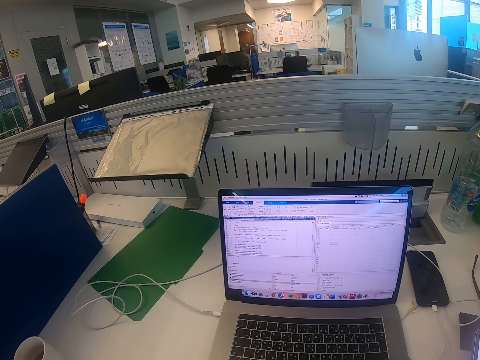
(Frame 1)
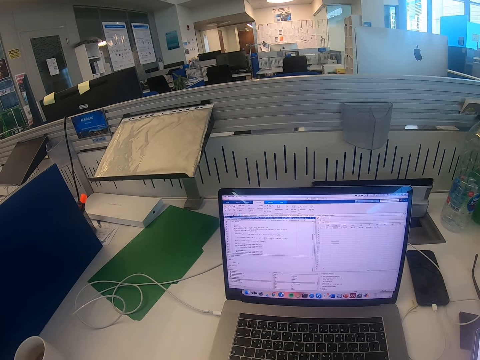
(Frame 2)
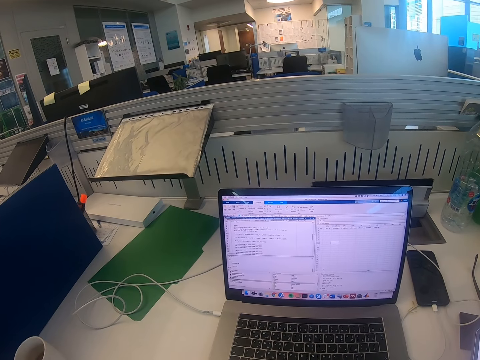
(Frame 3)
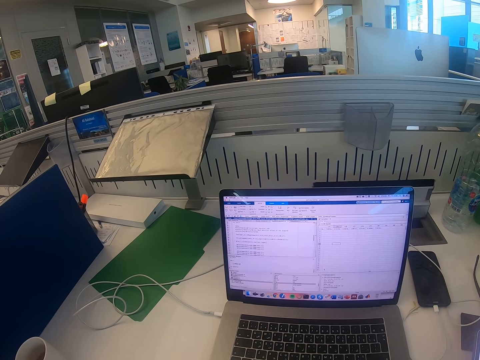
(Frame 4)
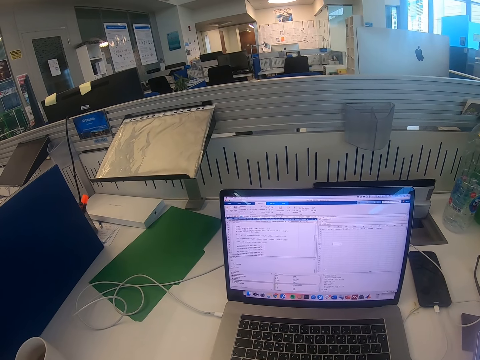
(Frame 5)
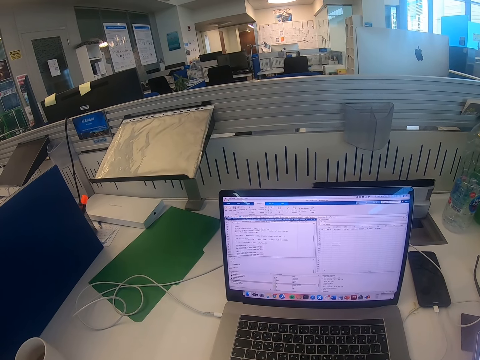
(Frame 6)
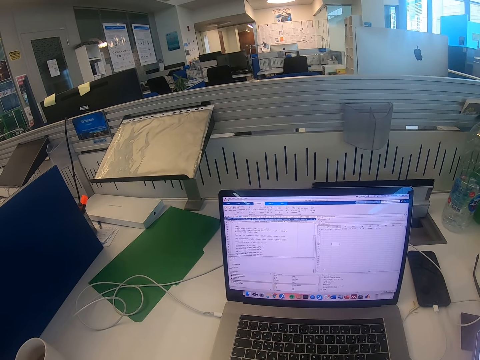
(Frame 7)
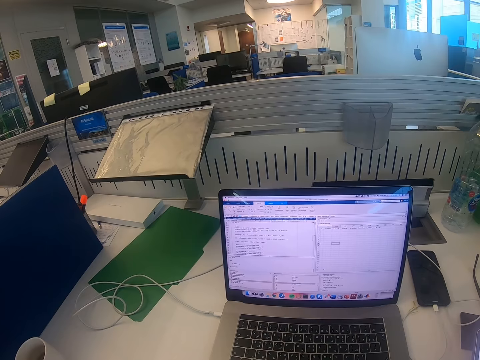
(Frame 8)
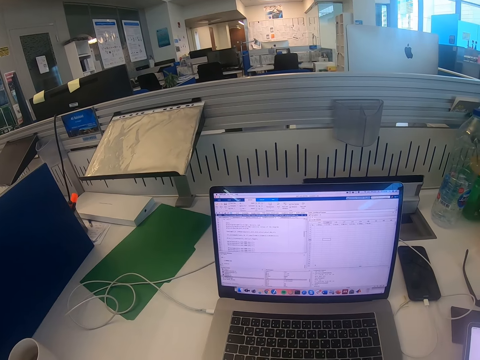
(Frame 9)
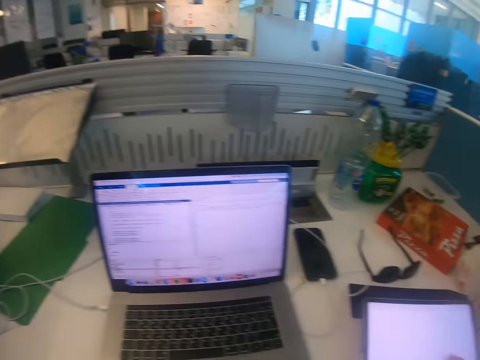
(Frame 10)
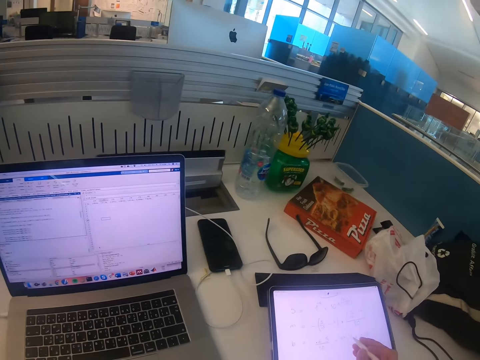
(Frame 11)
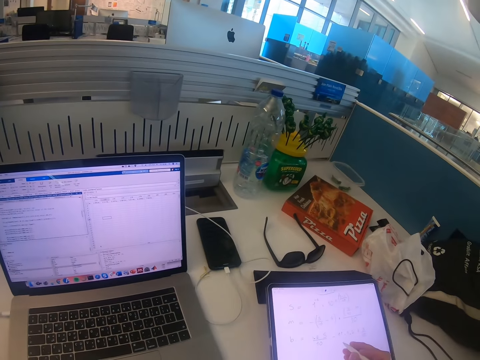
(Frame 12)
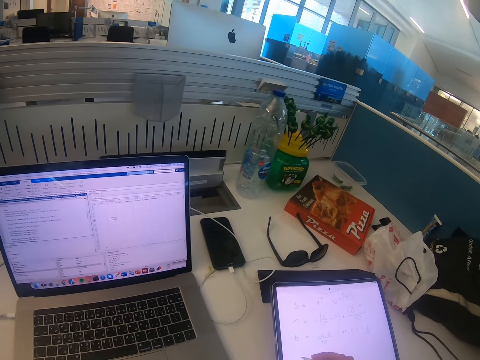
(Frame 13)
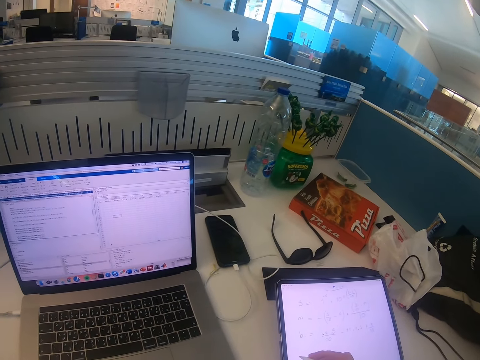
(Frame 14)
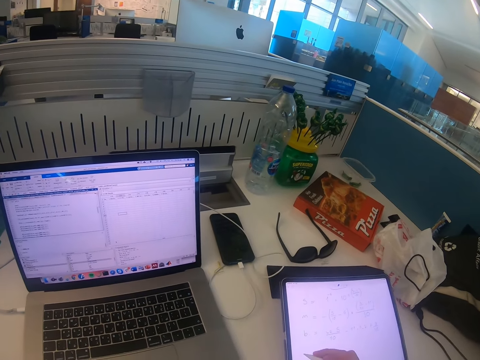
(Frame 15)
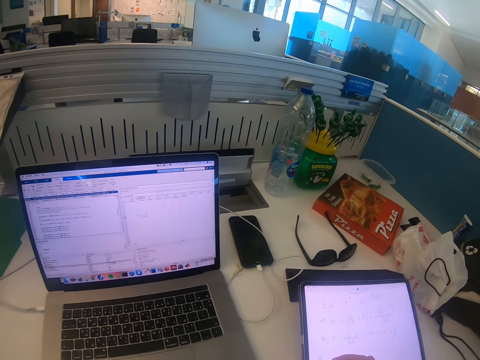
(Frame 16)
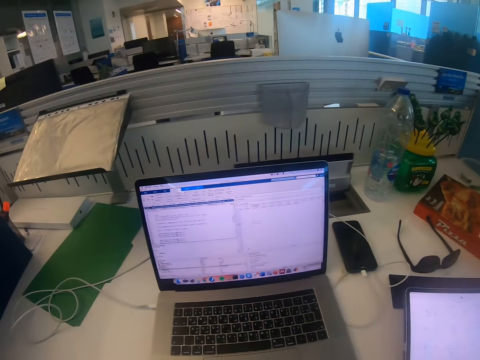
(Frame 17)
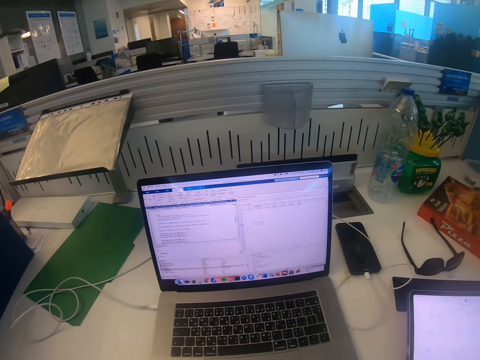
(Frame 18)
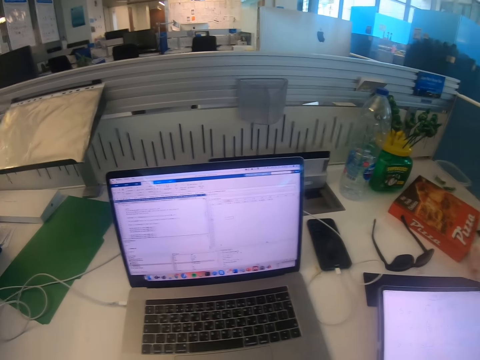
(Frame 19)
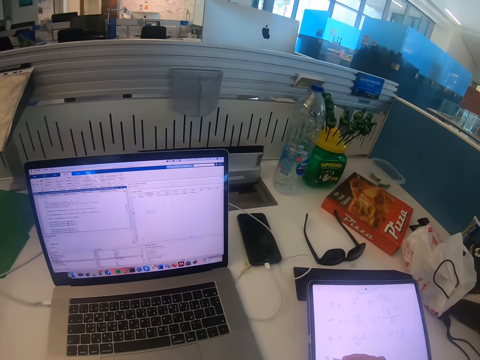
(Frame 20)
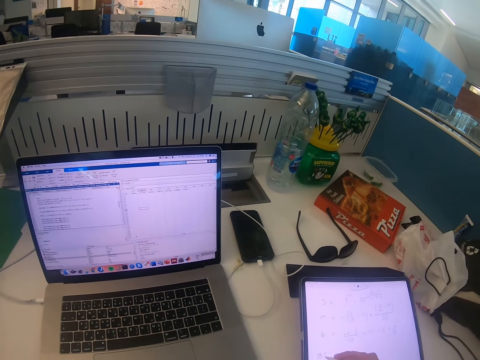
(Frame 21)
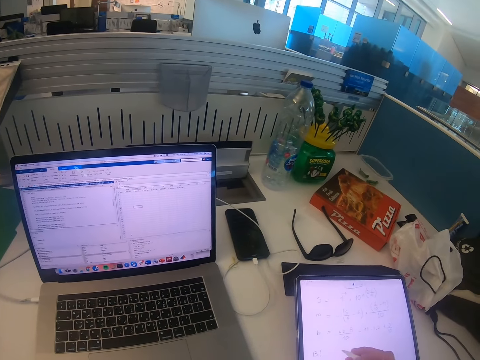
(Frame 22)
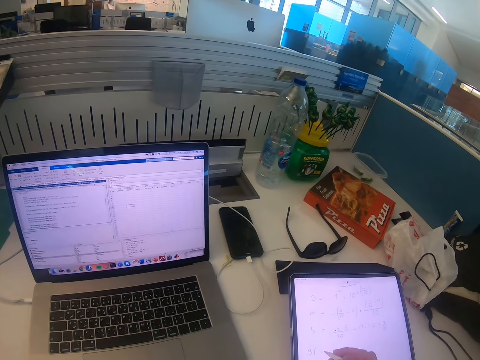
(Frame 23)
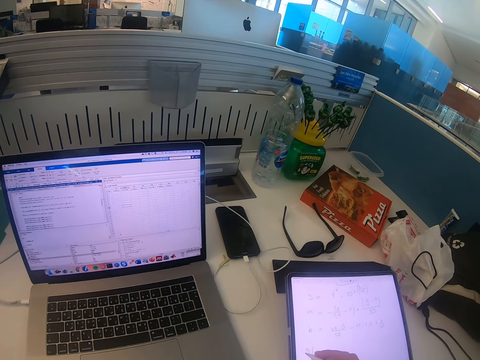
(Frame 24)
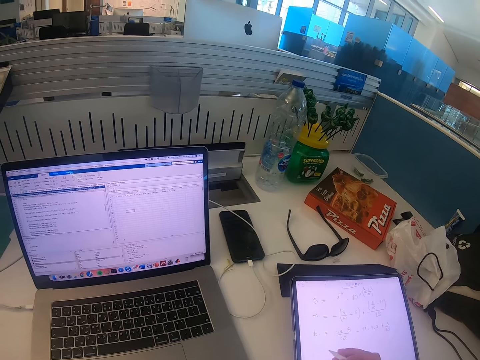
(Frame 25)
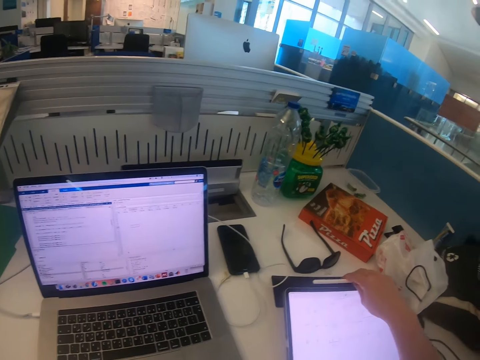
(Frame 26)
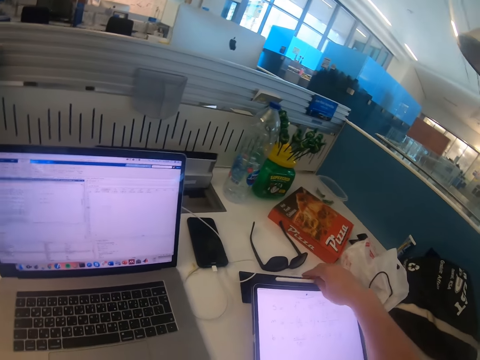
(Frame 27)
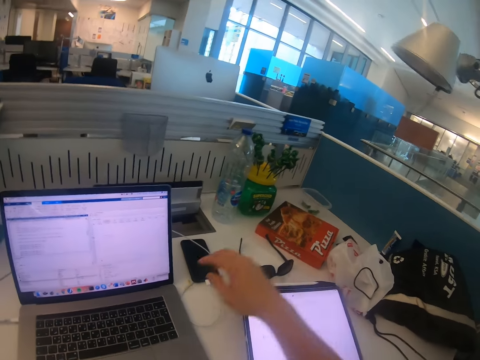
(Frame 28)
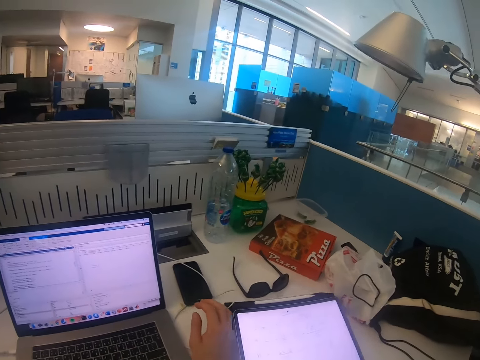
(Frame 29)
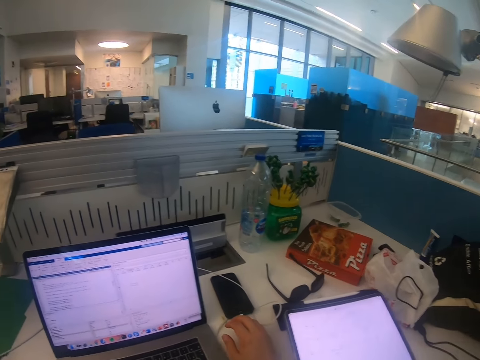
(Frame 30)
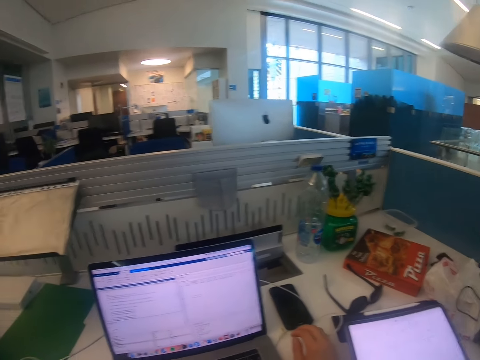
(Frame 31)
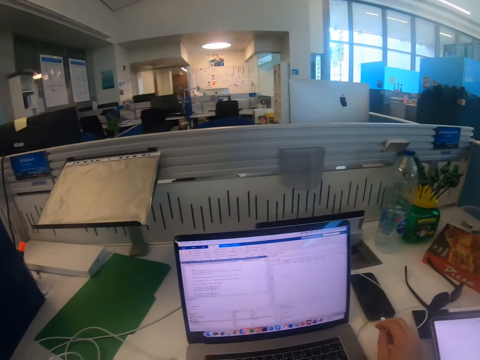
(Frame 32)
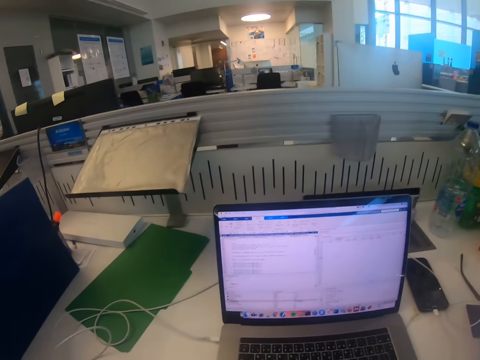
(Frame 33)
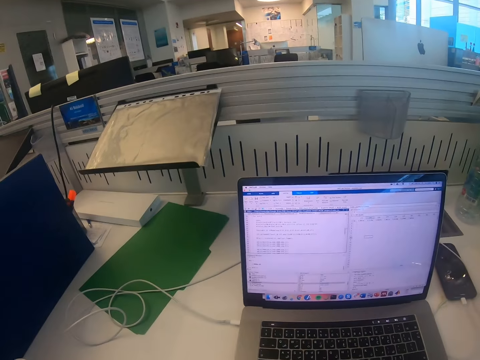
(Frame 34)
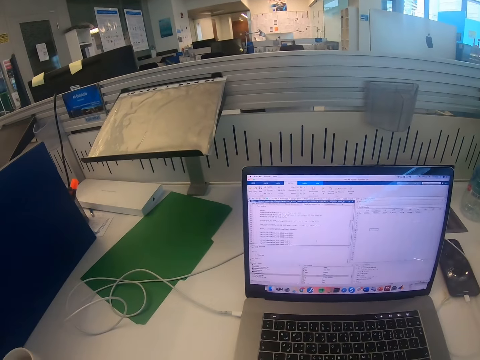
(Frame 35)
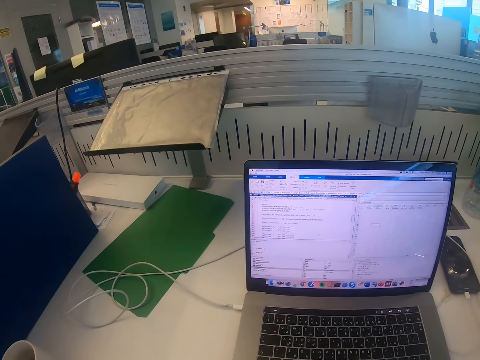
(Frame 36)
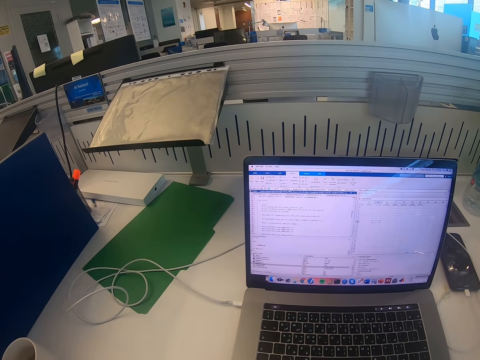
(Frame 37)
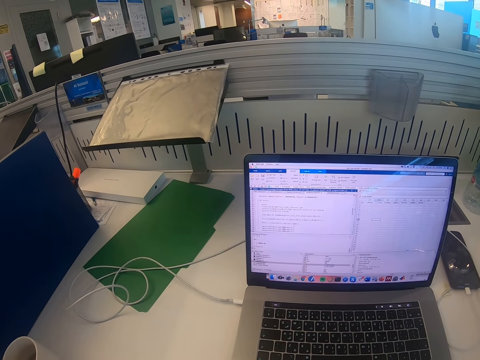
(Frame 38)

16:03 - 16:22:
The camera wearer looks at the iPad. They write on the iPad. They look at the laptop. They look at the iPad. They put the iPad pen on the iPad. They move the iPad. They look at the laptop.

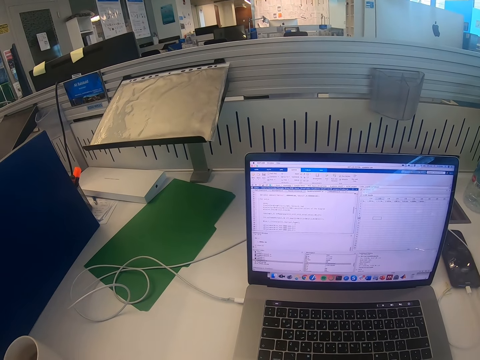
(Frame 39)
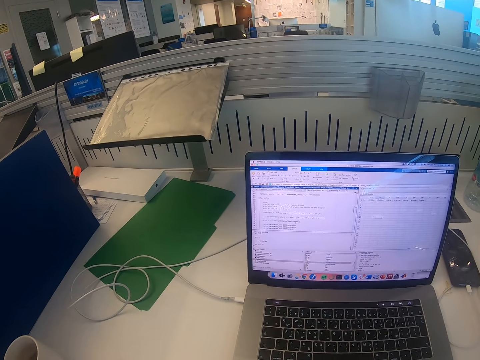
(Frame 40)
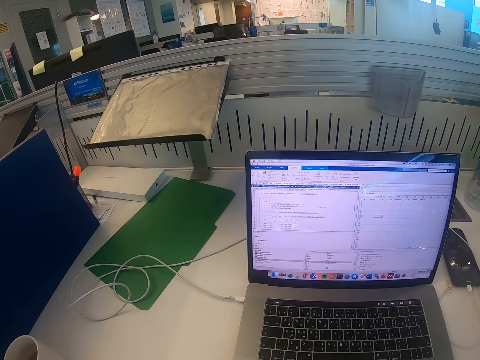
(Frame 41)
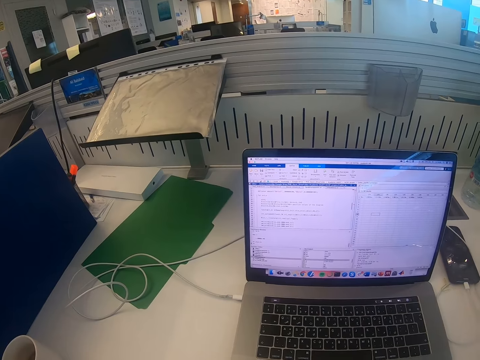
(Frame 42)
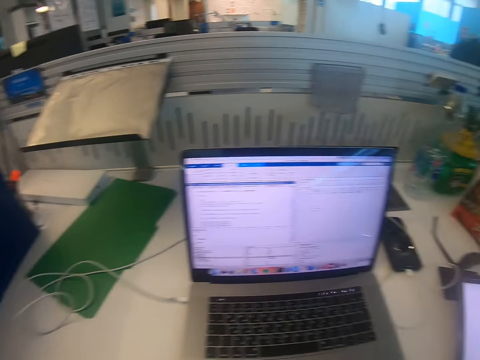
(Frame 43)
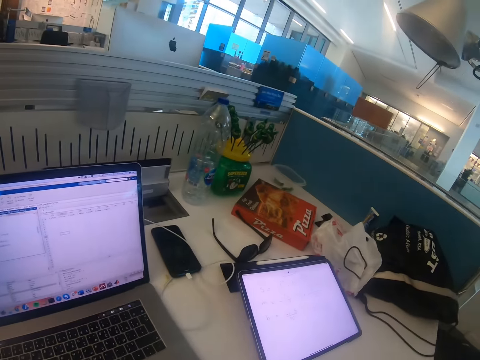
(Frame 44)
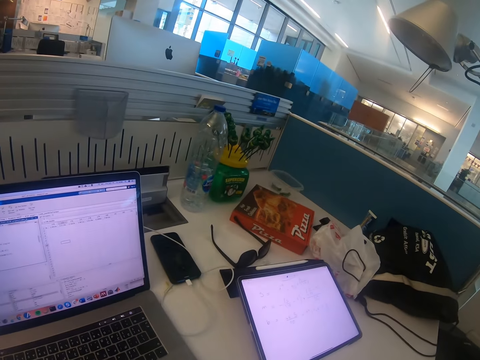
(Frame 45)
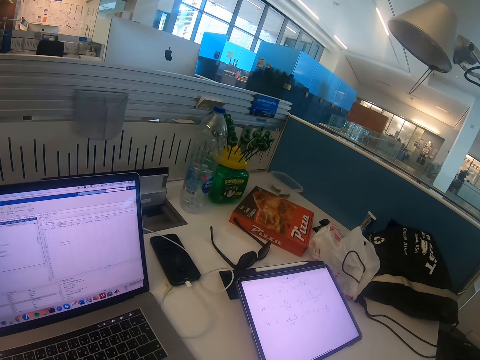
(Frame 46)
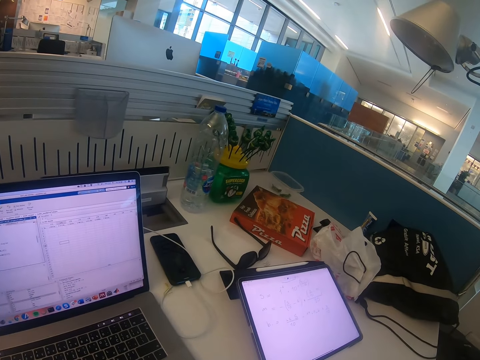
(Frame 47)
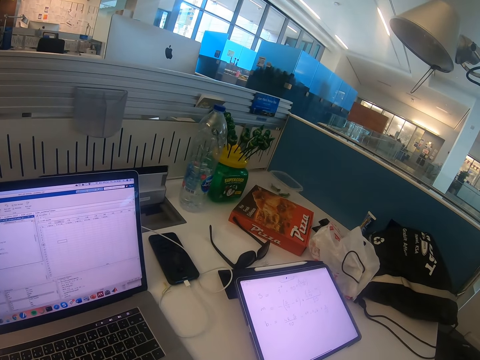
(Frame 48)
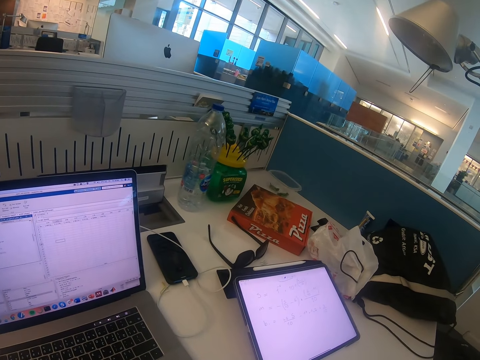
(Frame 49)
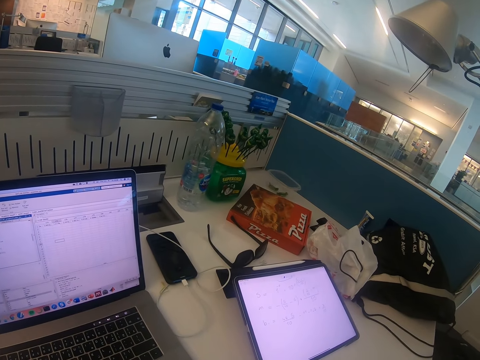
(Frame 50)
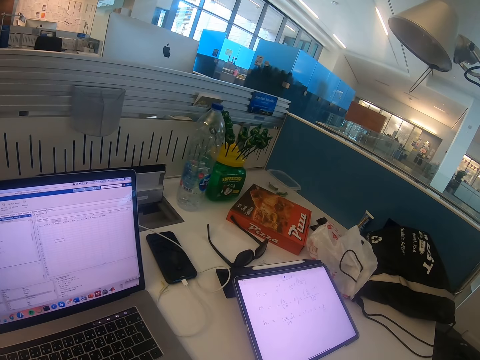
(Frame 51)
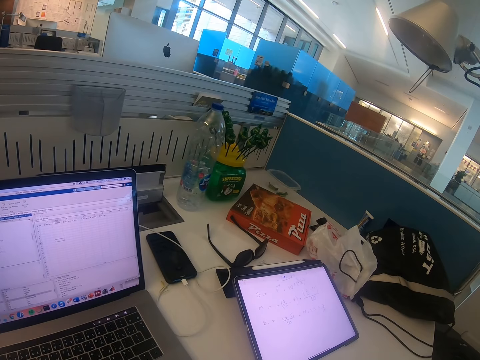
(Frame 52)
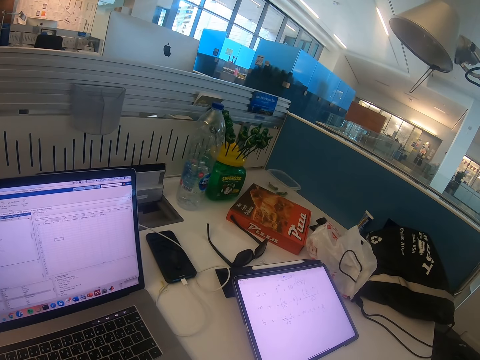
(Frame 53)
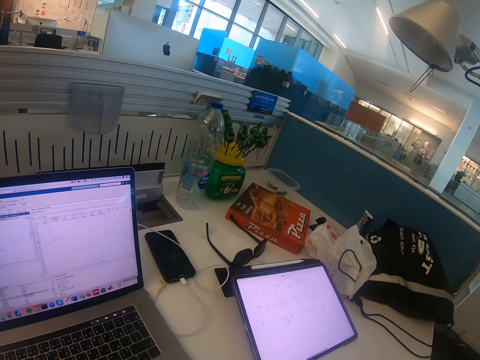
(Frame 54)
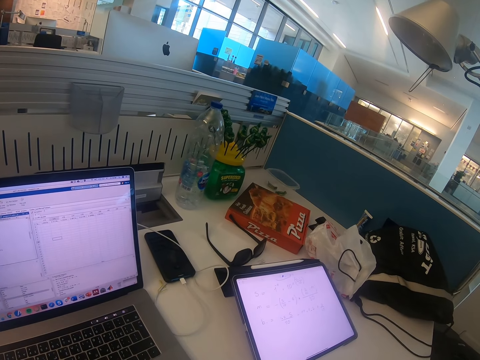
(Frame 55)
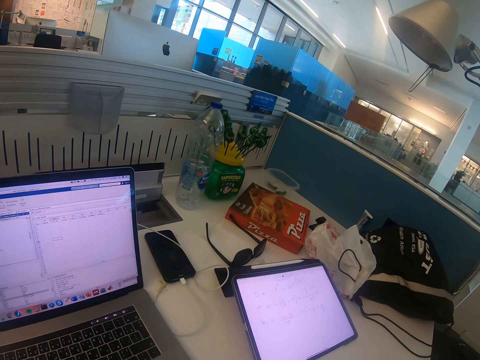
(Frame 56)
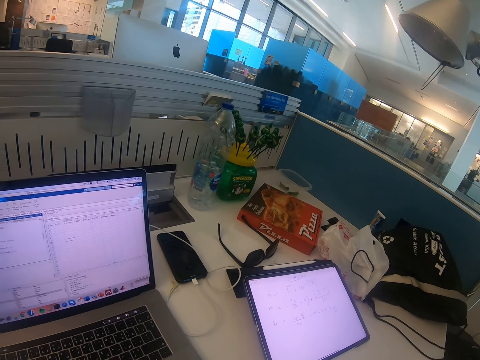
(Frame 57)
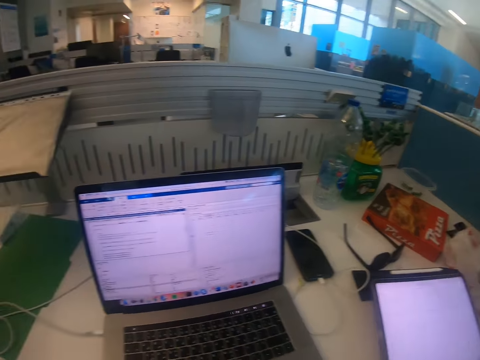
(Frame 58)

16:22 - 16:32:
The camera wearer looks at the iPad.
